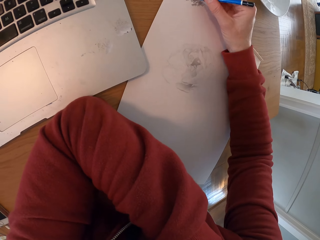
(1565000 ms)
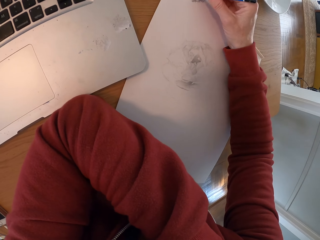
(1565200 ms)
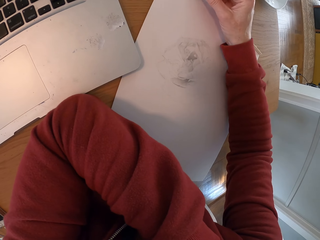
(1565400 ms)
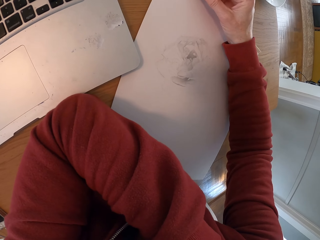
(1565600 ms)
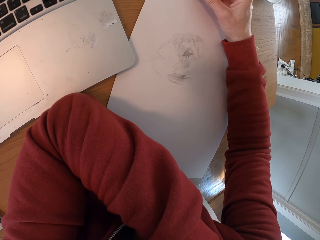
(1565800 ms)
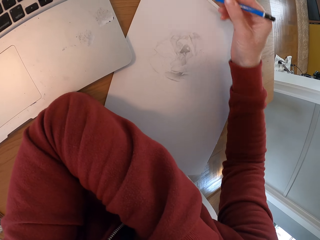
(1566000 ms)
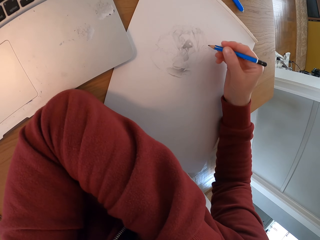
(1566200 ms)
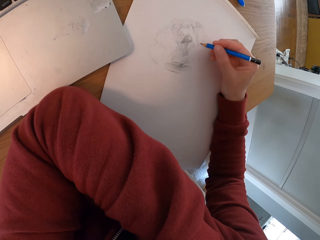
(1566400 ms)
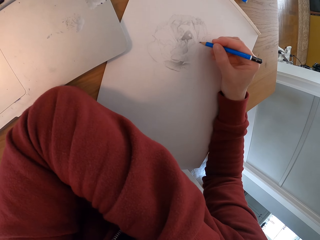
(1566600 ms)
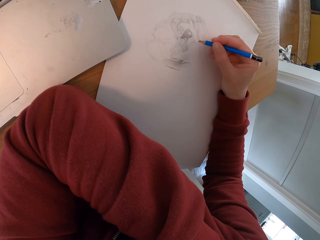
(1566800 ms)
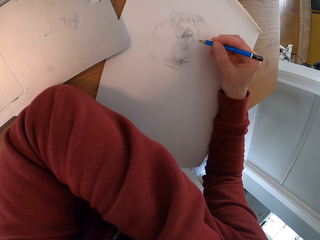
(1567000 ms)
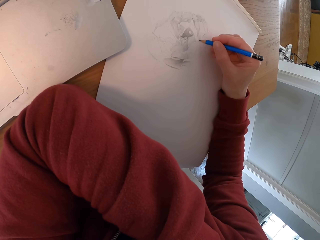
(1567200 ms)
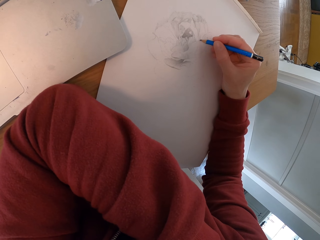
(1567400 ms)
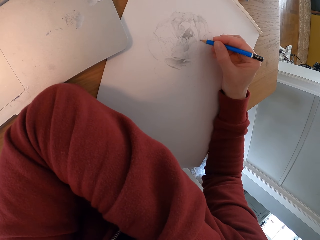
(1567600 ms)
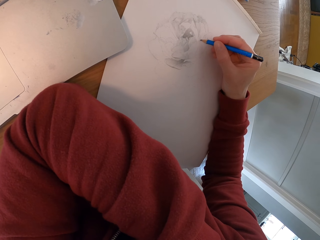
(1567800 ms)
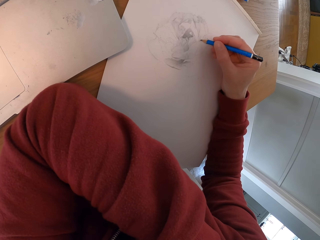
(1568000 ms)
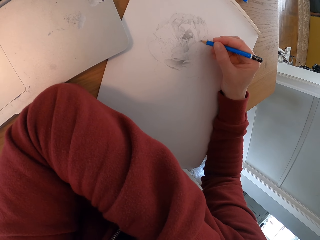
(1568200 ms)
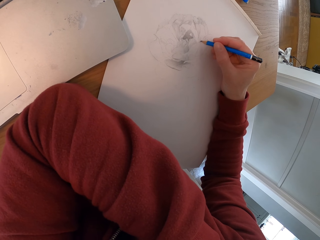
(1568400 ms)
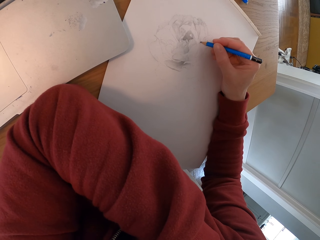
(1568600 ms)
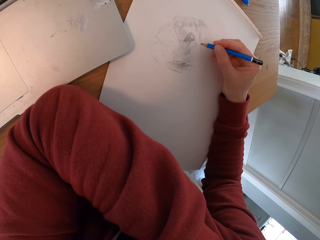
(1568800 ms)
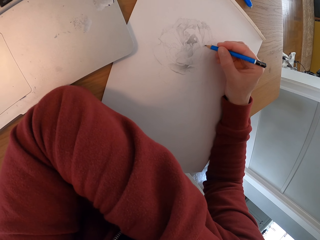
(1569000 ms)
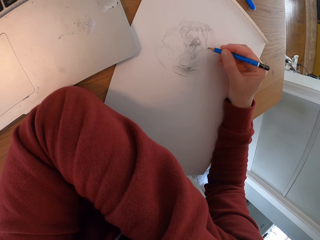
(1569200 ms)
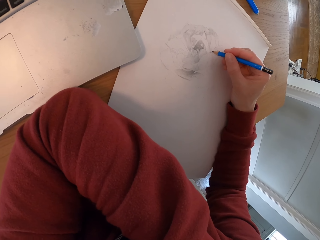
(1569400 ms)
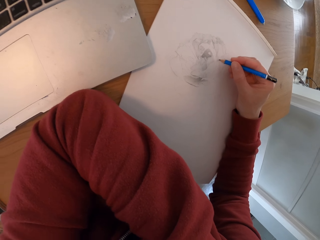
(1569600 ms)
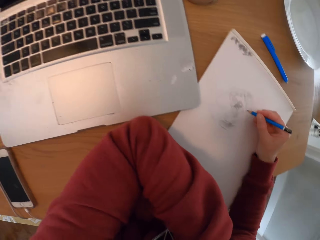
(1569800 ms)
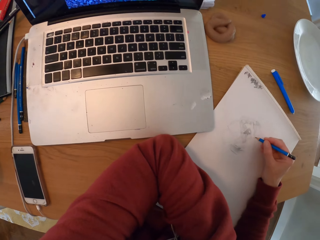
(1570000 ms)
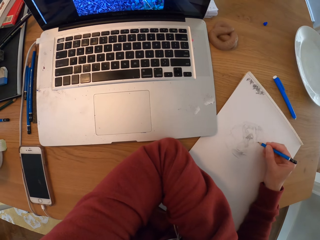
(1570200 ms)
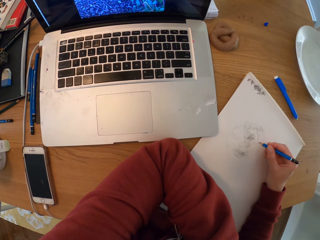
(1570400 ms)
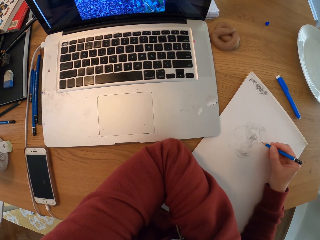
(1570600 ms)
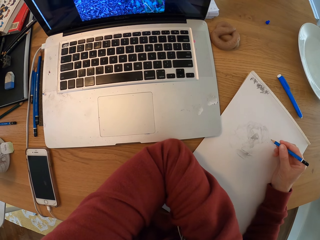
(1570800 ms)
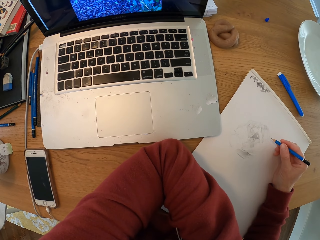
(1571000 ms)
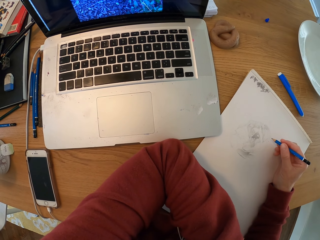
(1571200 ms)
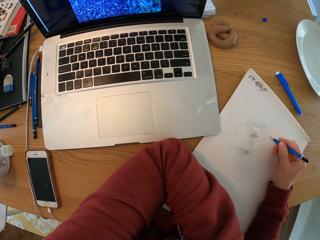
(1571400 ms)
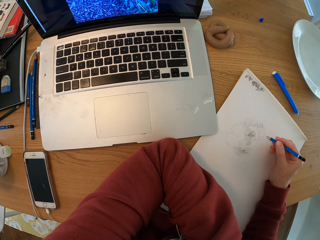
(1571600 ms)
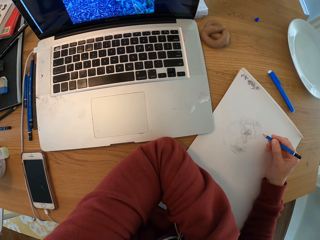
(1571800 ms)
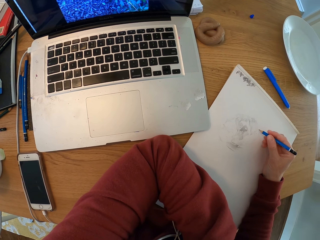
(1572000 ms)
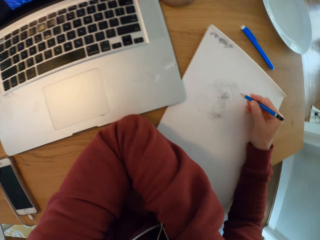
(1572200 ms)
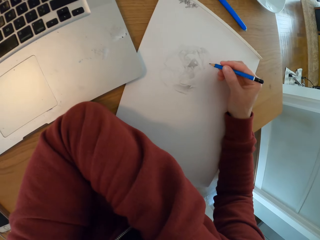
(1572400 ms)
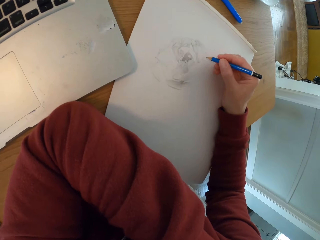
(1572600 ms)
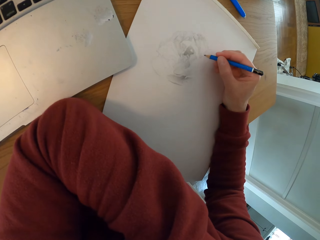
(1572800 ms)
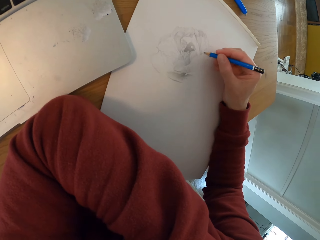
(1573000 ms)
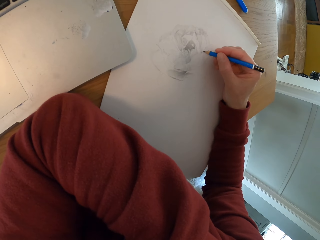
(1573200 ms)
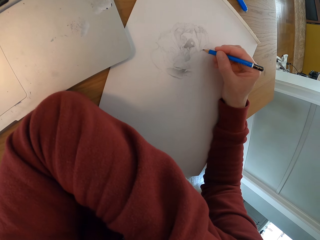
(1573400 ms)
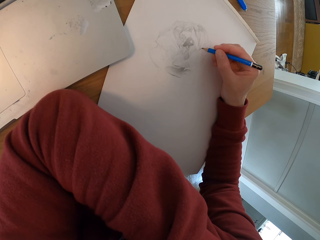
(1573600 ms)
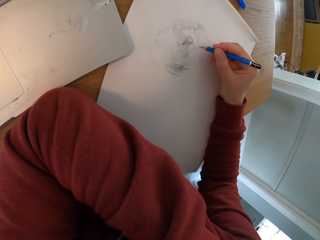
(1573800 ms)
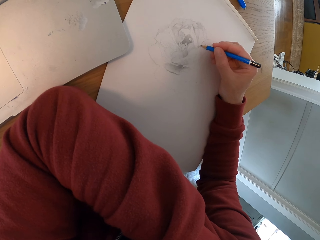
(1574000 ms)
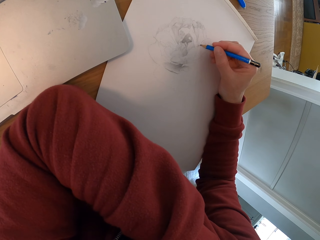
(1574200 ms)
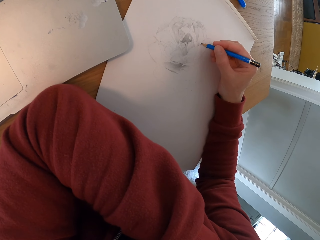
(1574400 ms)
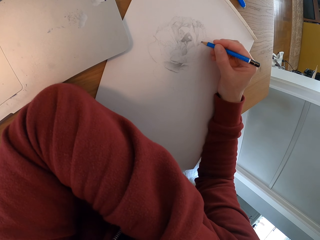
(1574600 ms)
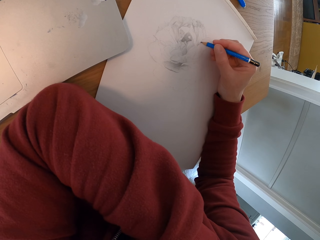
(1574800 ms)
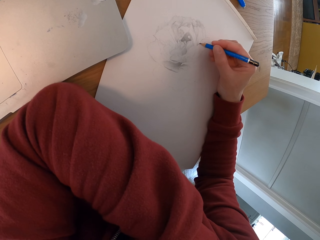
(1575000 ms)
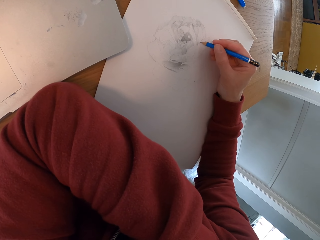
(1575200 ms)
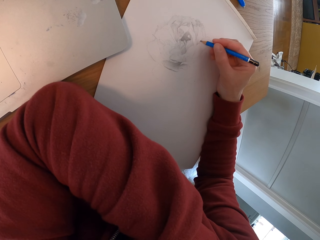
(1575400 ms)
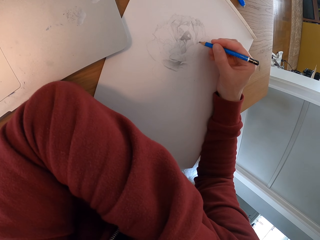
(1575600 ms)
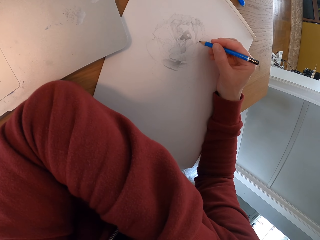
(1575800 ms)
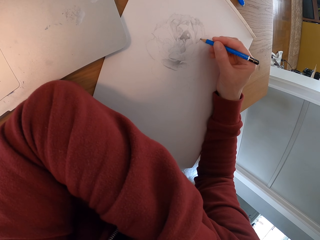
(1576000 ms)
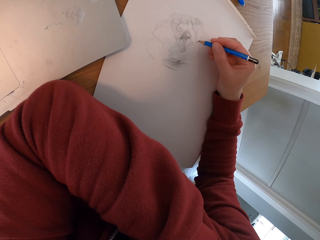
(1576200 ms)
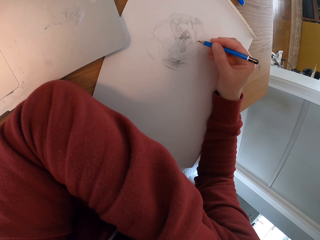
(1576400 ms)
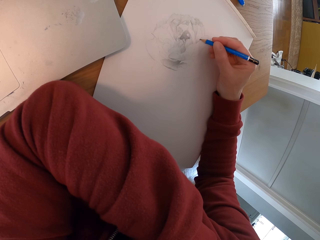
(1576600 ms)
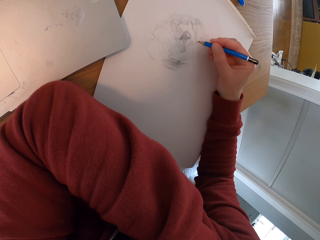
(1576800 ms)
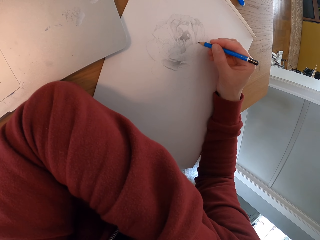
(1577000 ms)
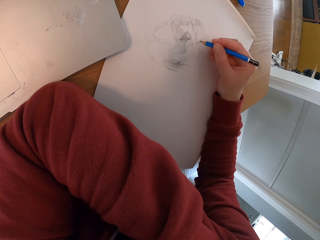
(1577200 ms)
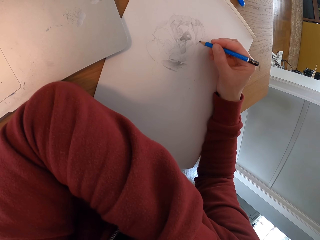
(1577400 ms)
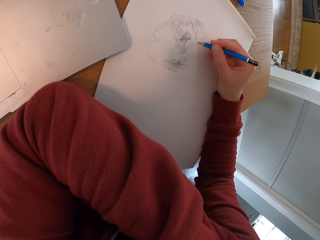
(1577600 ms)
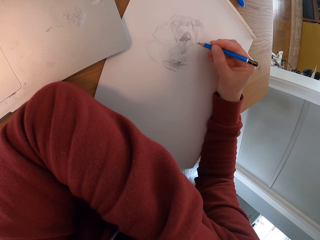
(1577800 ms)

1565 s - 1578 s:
The camera wearer checks the laptop. They draw with a pencil on the drawing board.

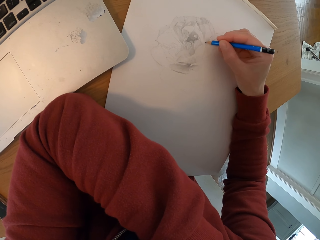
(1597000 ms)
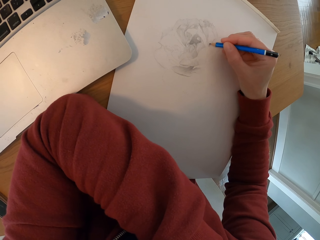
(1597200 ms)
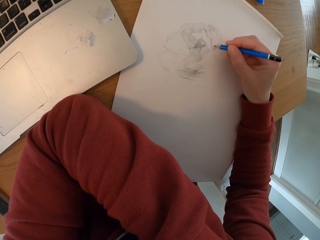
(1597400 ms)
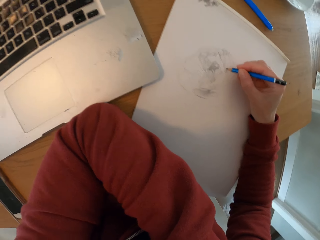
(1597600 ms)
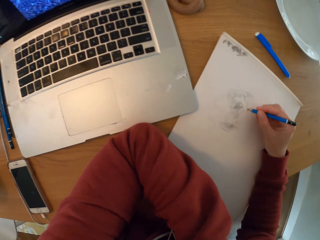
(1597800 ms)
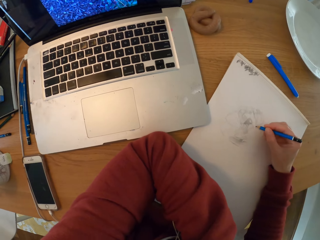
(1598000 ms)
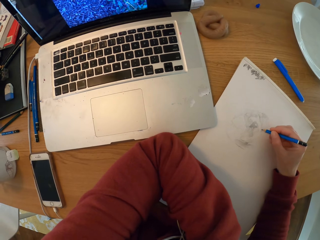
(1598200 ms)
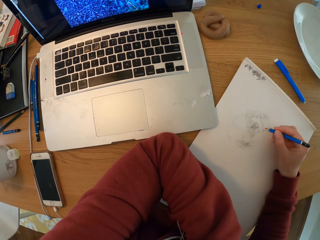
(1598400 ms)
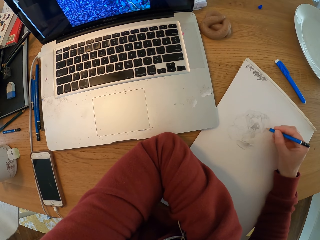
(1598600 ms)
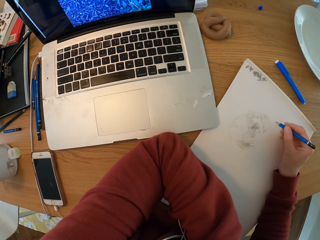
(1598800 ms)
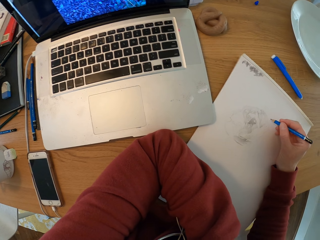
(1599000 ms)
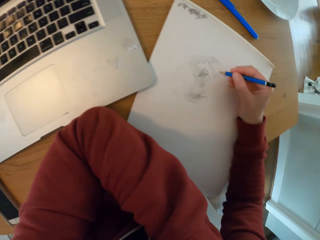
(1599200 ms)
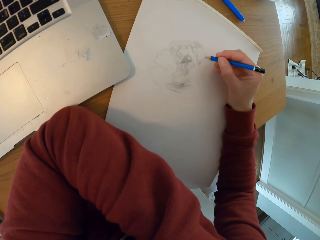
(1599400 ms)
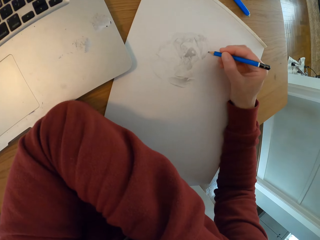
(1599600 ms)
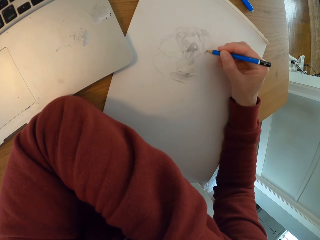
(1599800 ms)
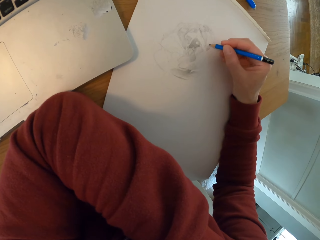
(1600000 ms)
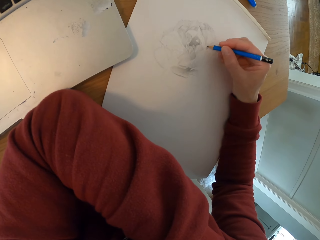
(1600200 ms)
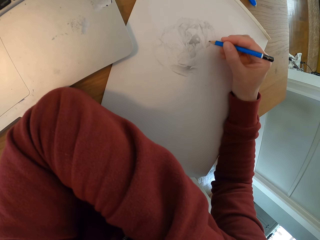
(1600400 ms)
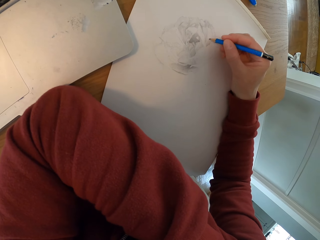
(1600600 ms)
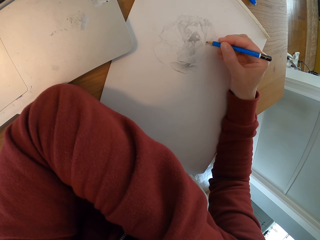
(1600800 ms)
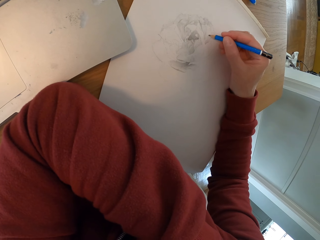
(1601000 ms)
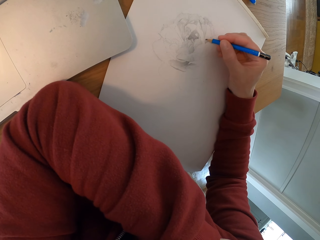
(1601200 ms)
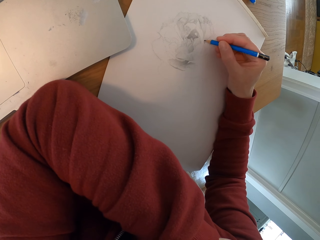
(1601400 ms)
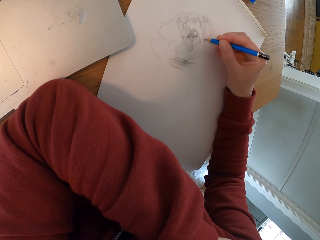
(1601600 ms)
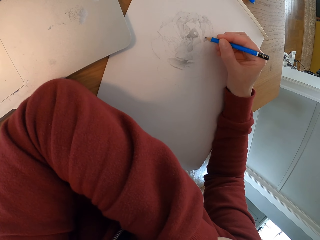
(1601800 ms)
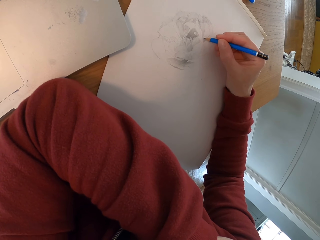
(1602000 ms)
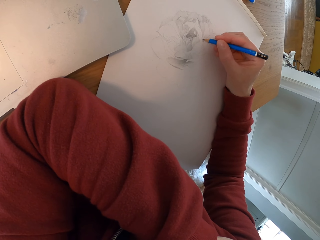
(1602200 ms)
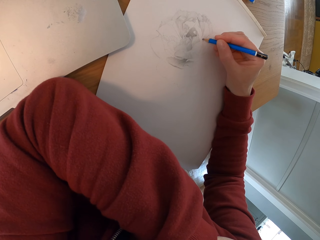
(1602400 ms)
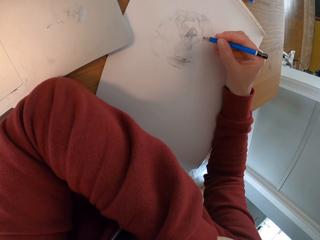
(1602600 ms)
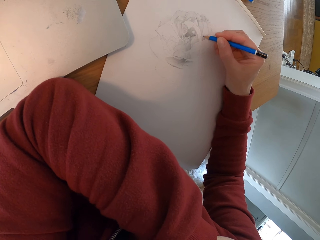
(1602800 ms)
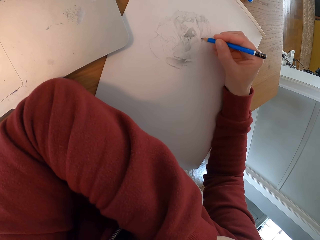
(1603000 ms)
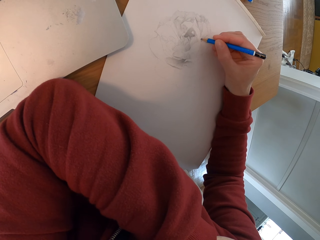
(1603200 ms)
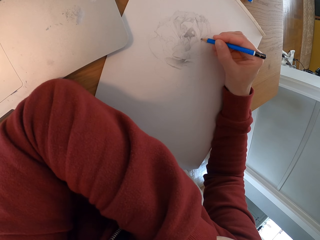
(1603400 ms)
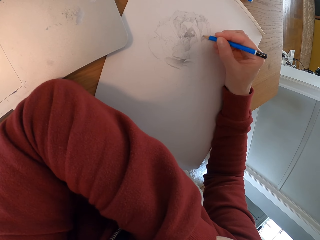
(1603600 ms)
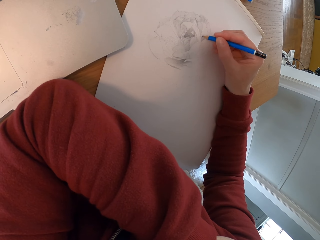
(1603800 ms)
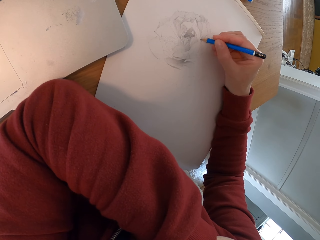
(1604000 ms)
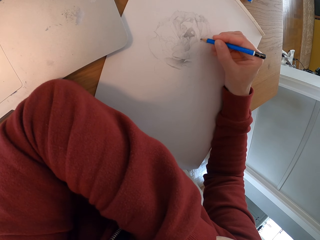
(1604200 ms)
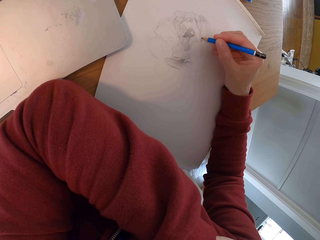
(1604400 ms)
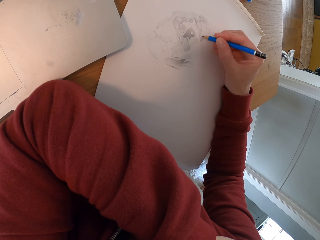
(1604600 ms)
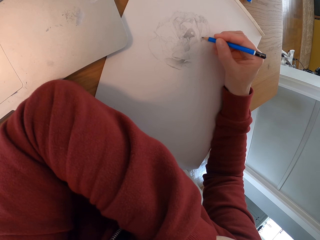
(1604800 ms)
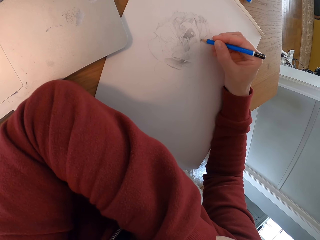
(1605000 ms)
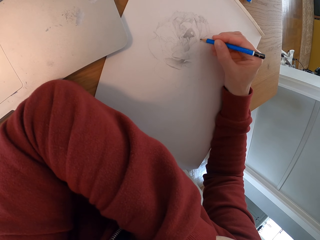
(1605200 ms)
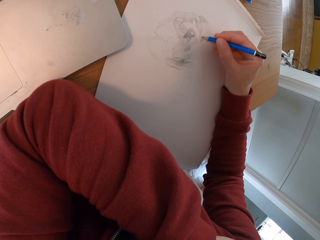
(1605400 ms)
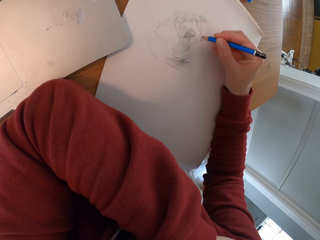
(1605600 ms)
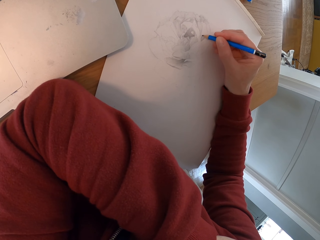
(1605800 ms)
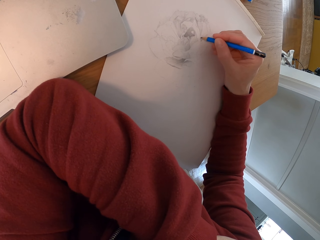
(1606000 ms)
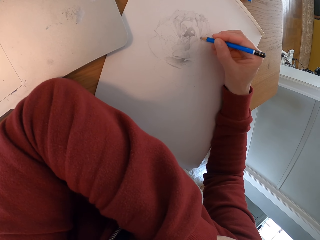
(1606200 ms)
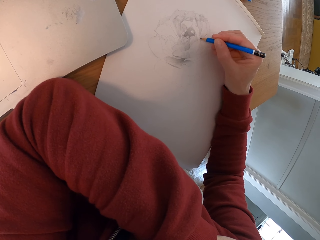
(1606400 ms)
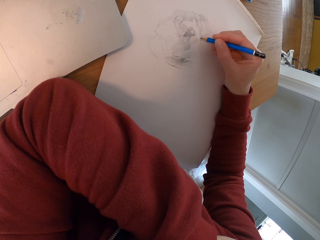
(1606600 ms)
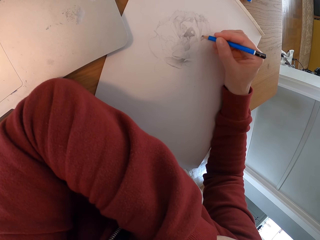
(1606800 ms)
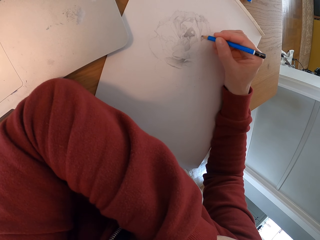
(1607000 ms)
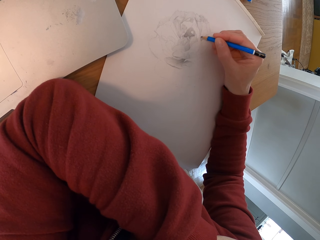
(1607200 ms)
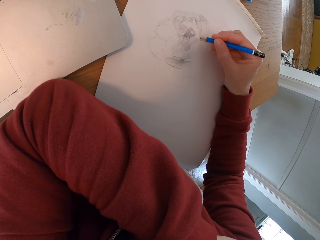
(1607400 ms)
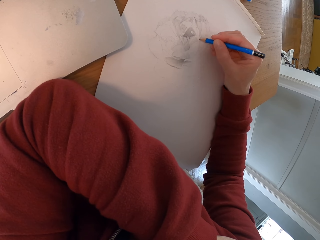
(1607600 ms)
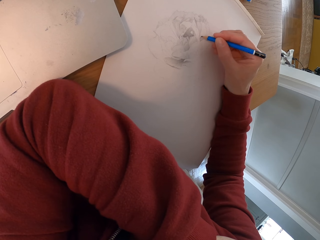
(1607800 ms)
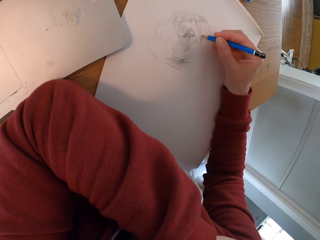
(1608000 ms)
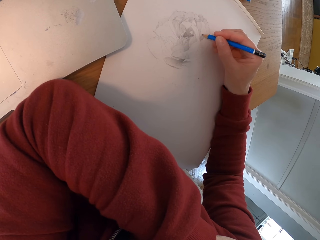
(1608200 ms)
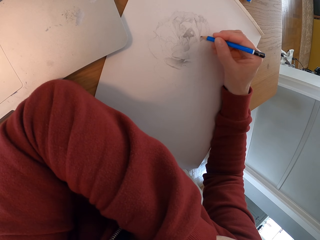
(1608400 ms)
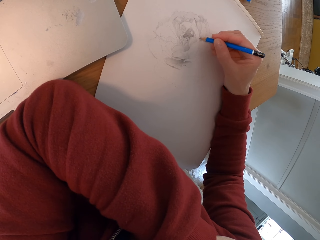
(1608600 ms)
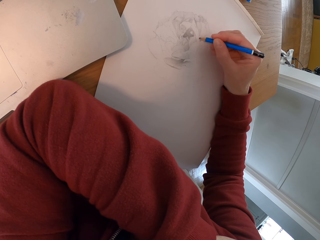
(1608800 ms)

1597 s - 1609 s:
The camera wearer draws with a pencil on the drawing board. They check the laptop. They draw with a pencil on the drawing board.
